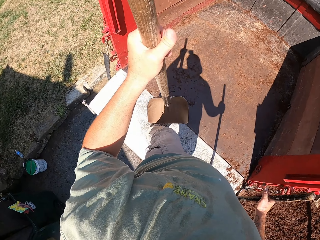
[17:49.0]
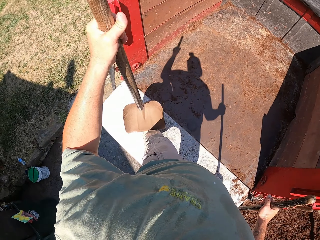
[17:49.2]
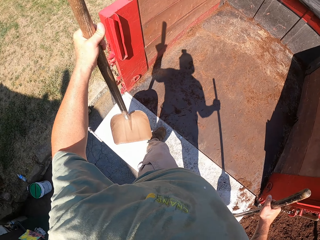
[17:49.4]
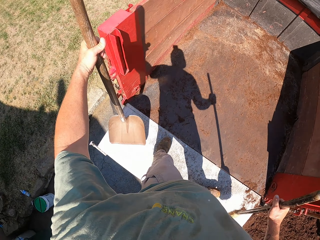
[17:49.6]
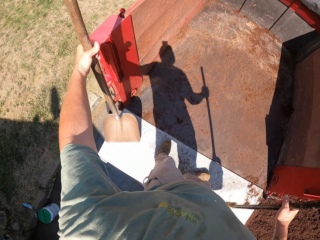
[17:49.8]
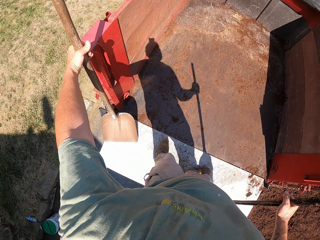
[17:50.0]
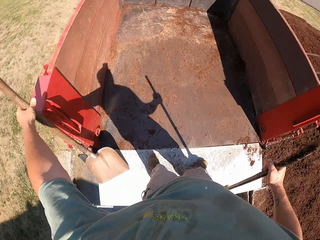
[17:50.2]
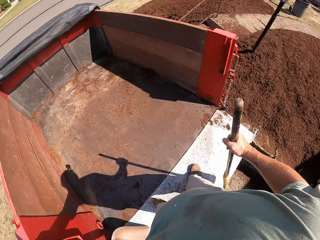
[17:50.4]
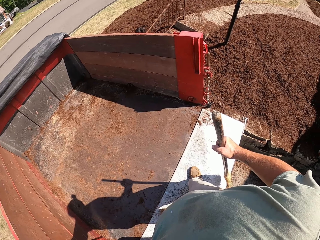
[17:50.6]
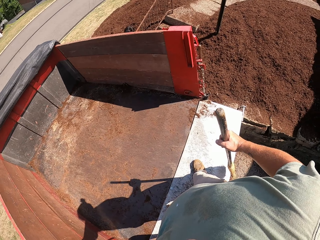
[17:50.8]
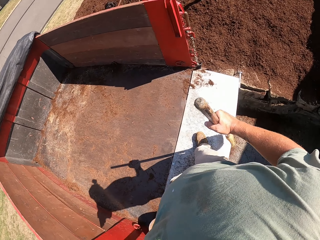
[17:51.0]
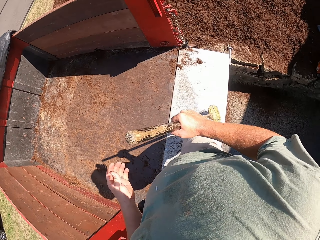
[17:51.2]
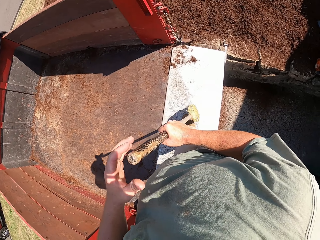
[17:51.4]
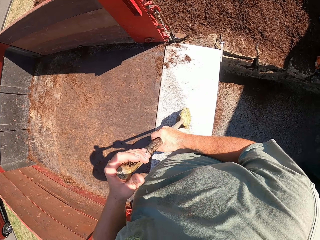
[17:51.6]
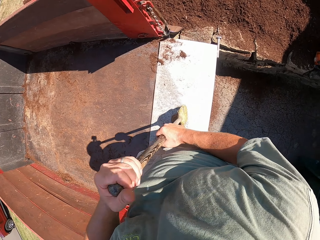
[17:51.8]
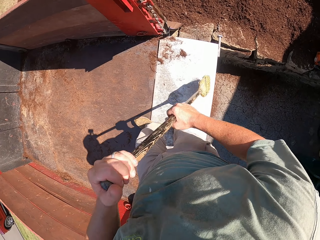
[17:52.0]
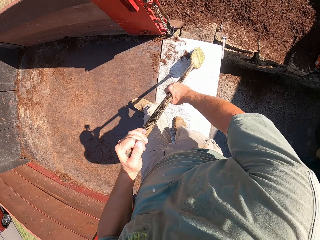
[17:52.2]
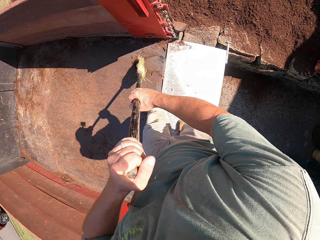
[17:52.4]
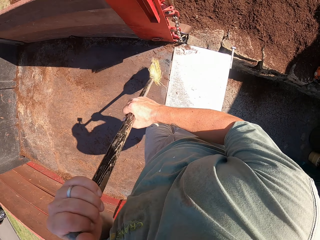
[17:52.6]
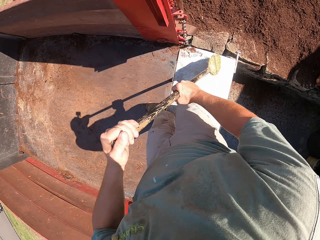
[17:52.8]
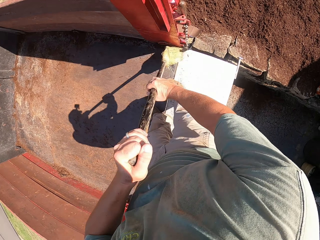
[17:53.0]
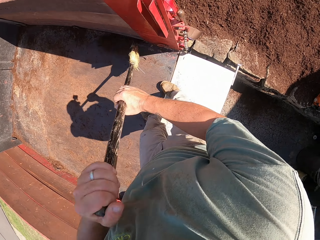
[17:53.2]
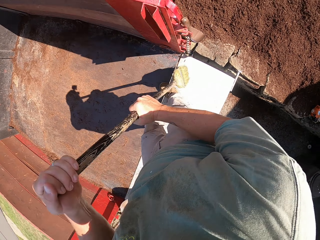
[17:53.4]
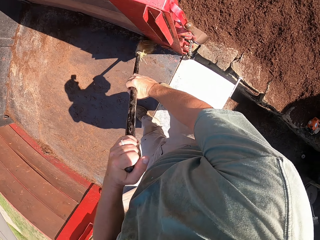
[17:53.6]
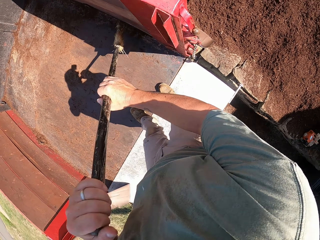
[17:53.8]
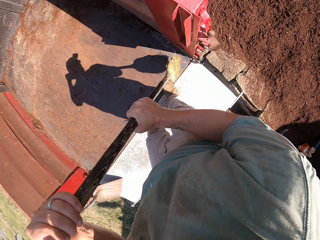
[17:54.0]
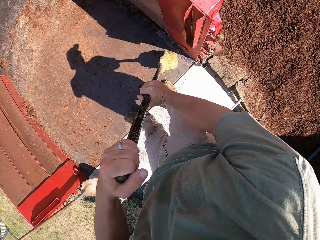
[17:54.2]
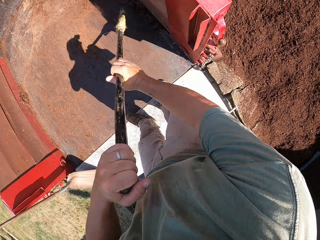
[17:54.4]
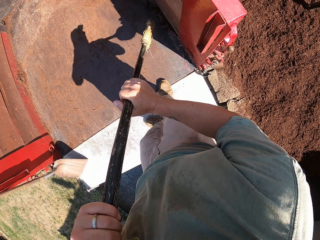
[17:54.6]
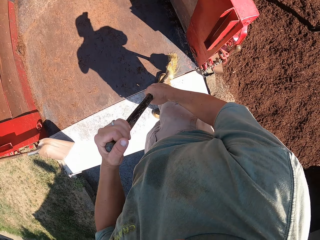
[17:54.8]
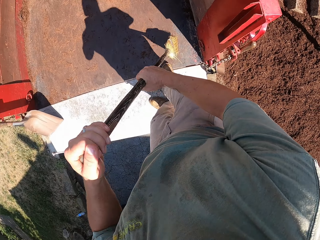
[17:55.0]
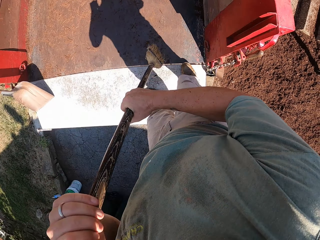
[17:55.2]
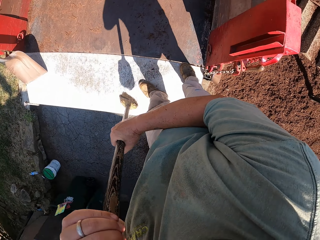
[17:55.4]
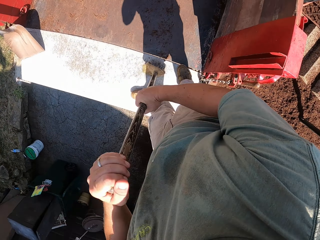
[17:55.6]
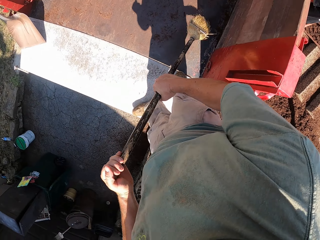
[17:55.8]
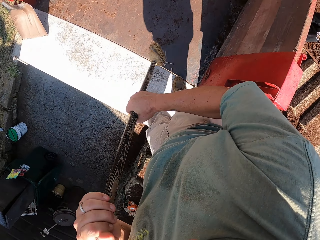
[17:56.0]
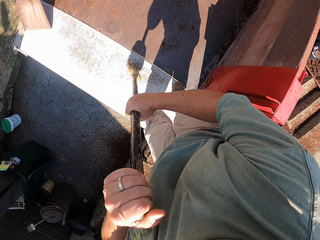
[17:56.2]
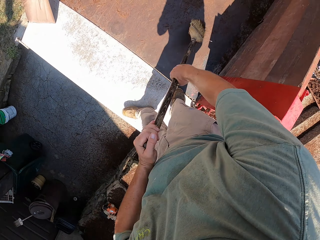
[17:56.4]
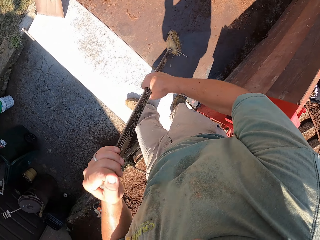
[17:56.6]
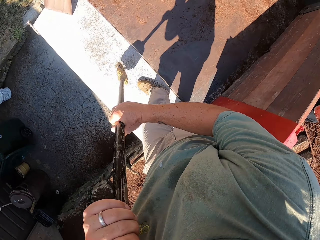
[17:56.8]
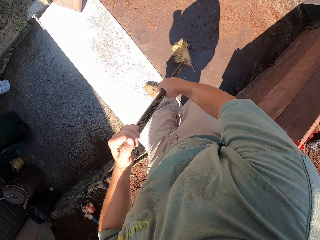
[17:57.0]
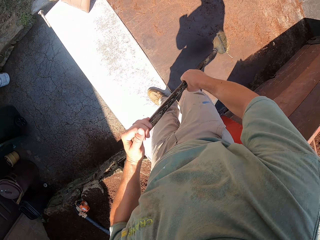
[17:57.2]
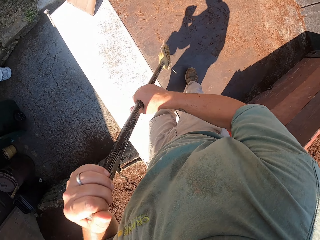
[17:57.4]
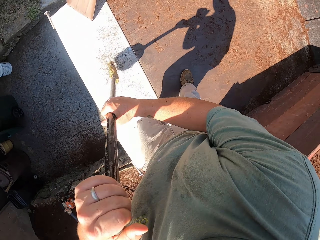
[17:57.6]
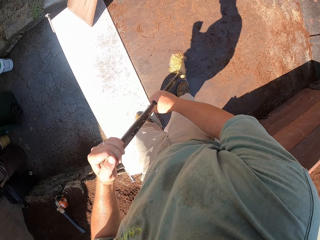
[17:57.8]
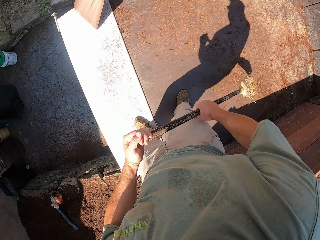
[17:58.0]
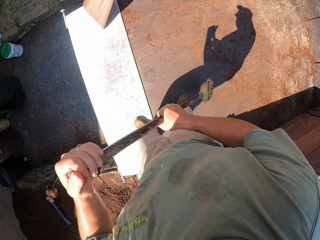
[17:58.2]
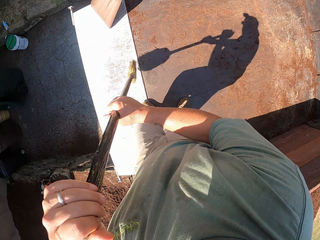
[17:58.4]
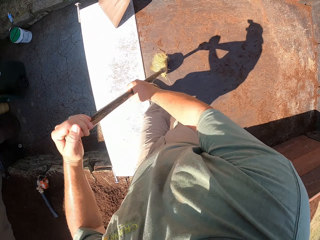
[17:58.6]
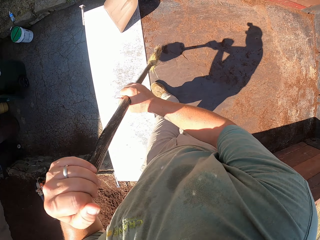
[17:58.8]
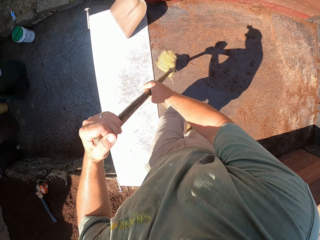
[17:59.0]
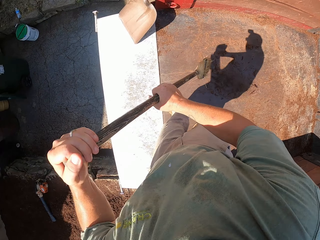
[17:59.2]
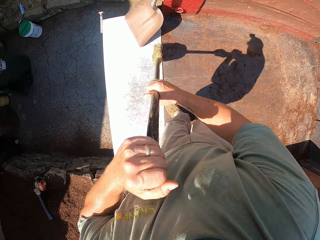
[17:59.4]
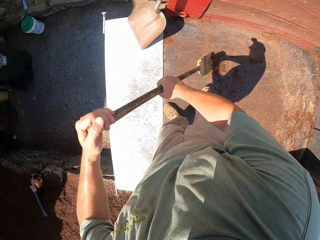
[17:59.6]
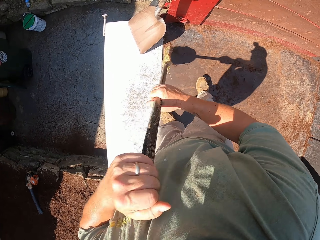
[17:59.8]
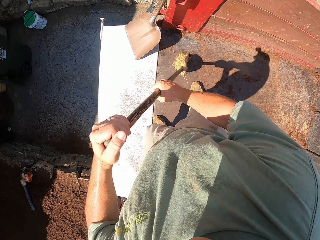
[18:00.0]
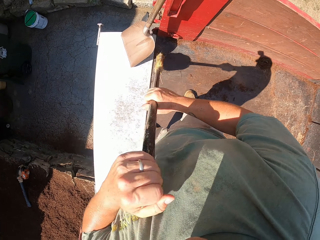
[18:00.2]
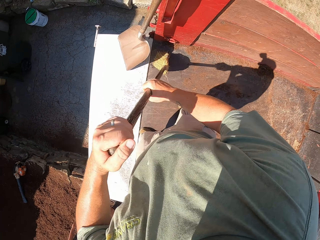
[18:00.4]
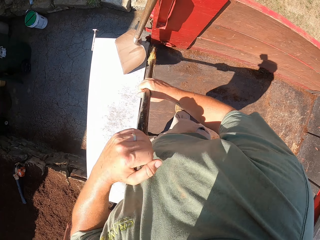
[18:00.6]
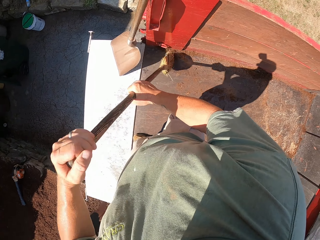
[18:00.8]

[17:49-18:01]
The camera wearer moves the shovel to the other side of the vehicle. They sweep off the loose soil with a broom.

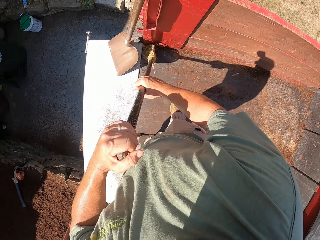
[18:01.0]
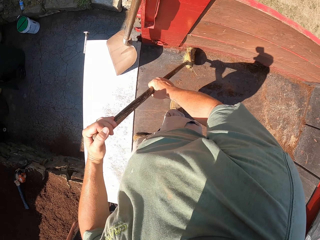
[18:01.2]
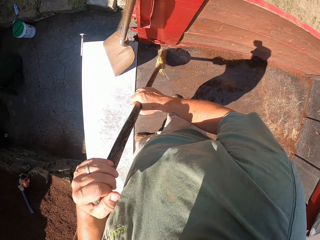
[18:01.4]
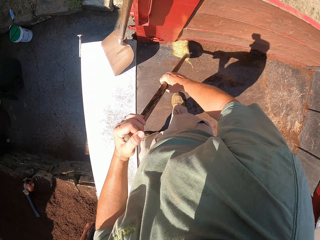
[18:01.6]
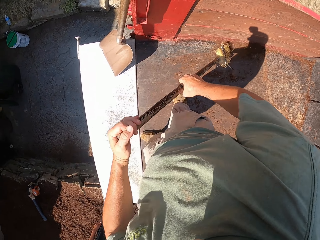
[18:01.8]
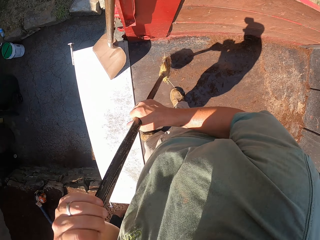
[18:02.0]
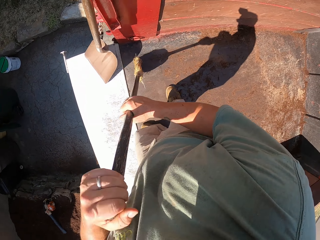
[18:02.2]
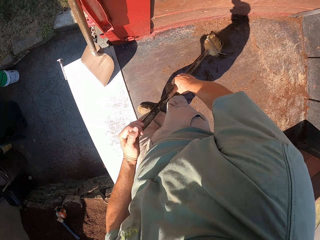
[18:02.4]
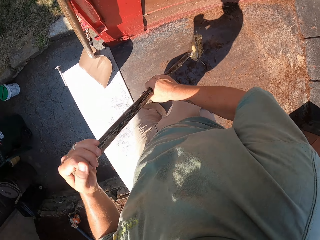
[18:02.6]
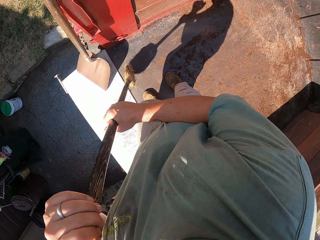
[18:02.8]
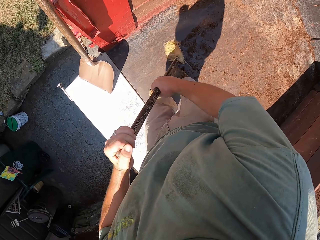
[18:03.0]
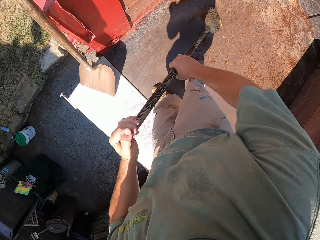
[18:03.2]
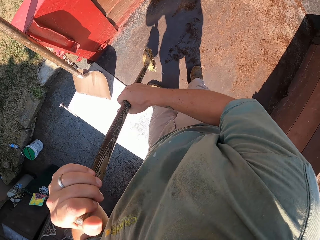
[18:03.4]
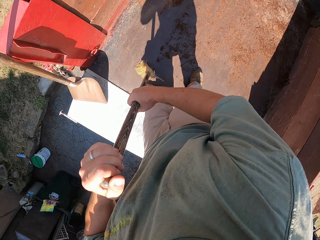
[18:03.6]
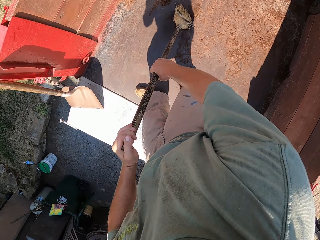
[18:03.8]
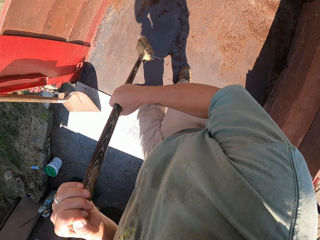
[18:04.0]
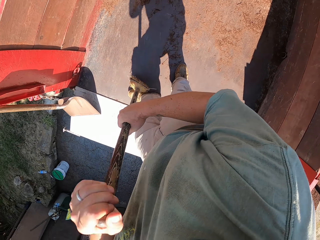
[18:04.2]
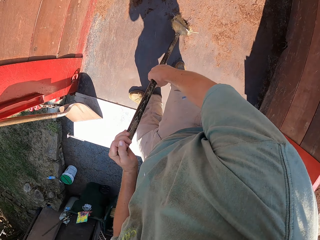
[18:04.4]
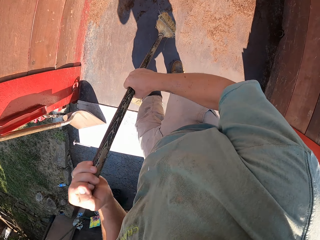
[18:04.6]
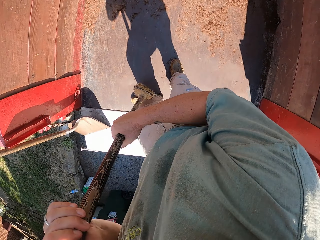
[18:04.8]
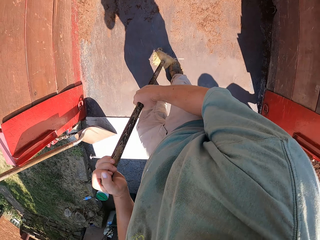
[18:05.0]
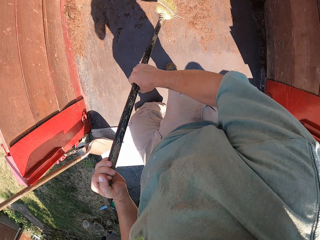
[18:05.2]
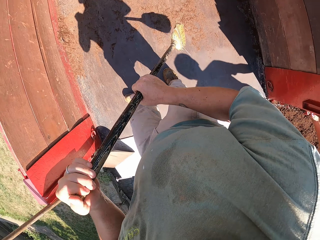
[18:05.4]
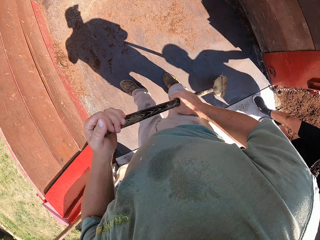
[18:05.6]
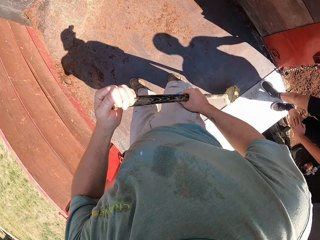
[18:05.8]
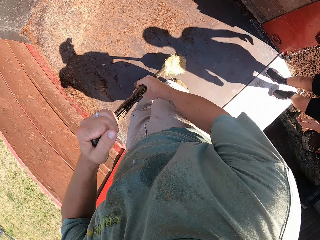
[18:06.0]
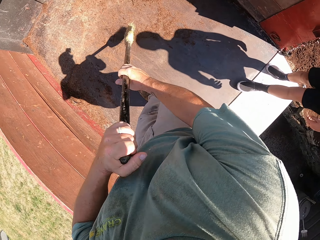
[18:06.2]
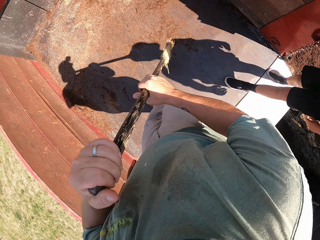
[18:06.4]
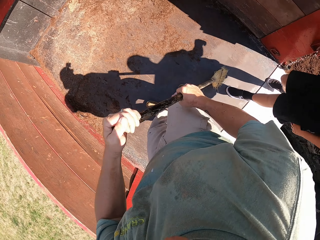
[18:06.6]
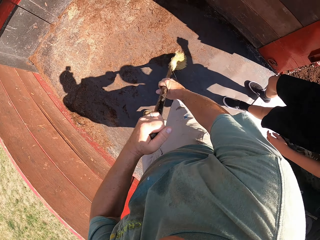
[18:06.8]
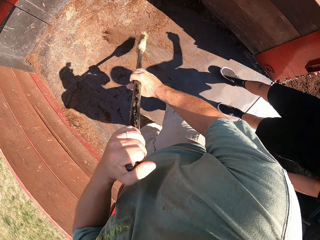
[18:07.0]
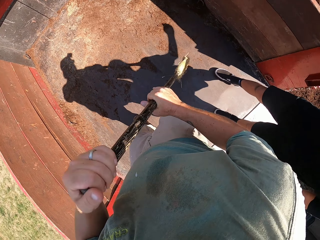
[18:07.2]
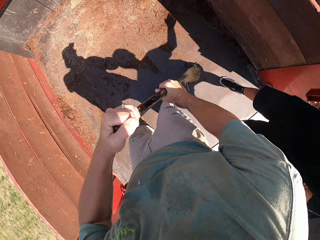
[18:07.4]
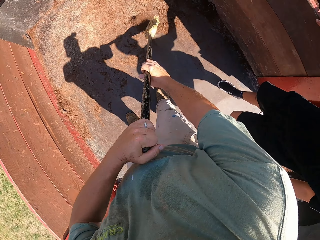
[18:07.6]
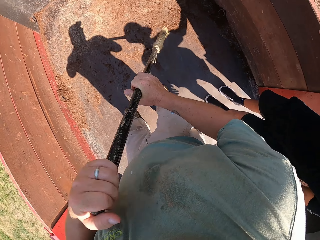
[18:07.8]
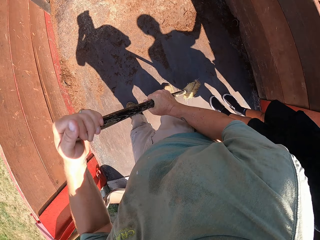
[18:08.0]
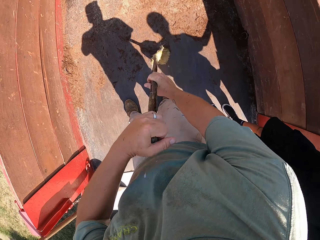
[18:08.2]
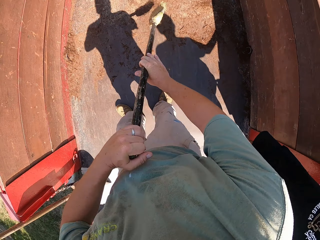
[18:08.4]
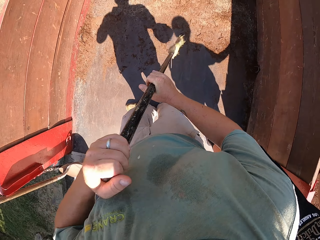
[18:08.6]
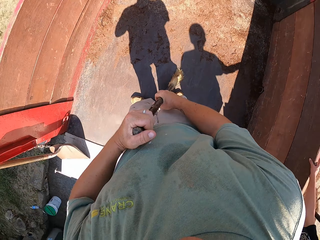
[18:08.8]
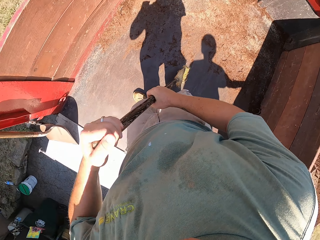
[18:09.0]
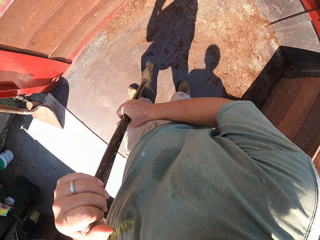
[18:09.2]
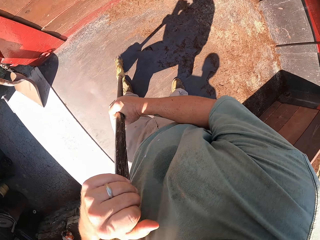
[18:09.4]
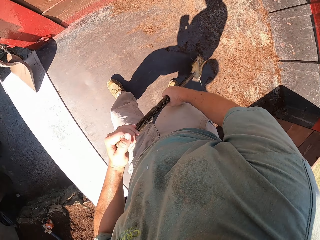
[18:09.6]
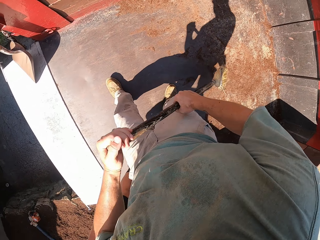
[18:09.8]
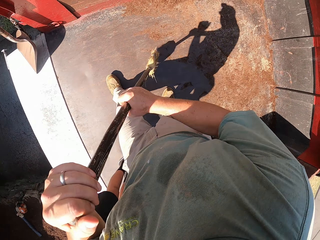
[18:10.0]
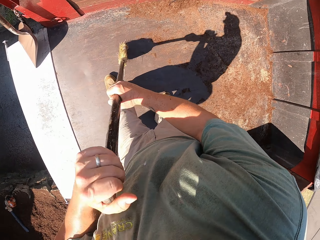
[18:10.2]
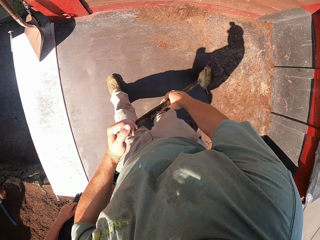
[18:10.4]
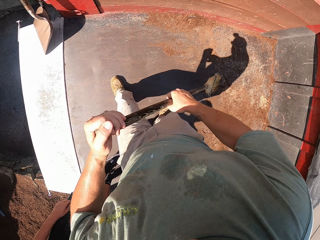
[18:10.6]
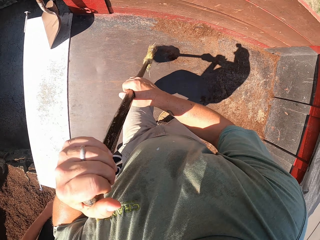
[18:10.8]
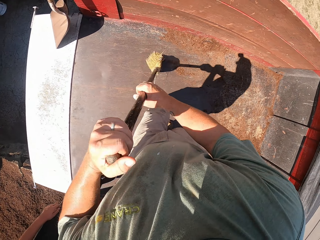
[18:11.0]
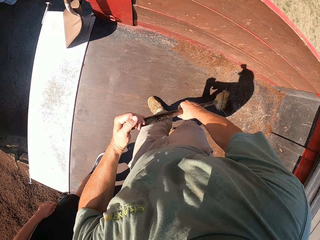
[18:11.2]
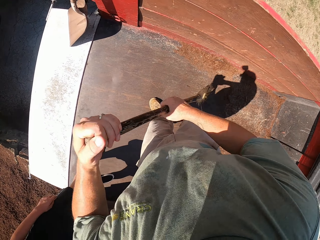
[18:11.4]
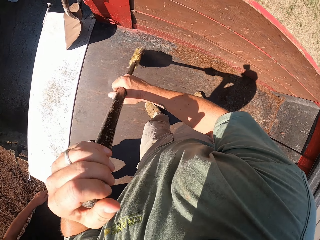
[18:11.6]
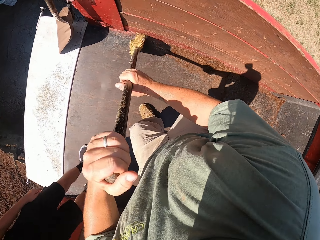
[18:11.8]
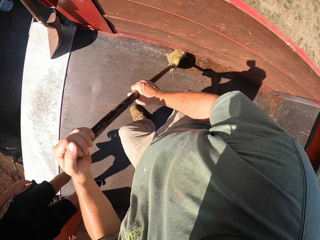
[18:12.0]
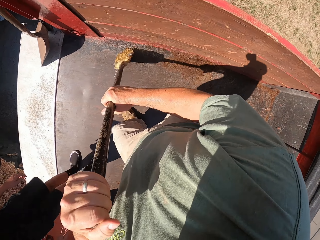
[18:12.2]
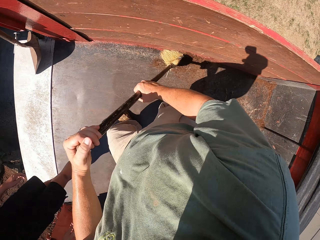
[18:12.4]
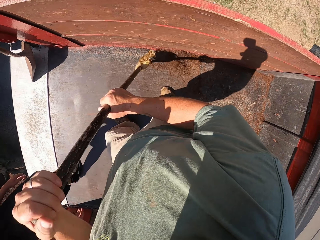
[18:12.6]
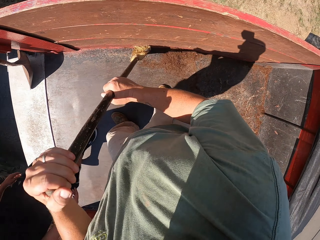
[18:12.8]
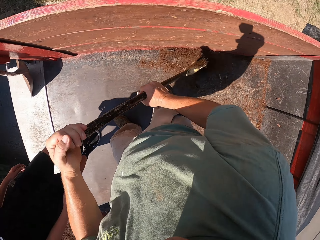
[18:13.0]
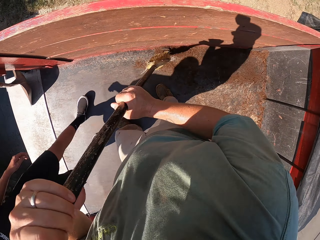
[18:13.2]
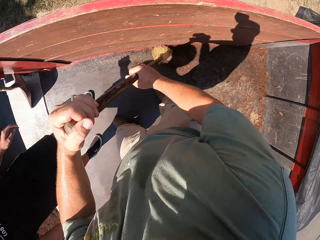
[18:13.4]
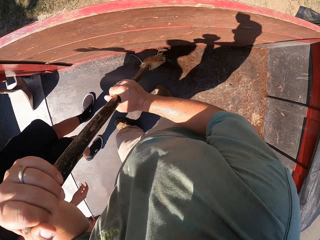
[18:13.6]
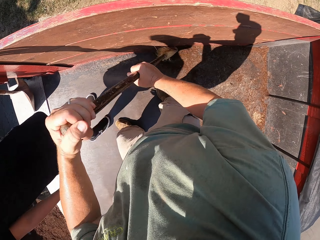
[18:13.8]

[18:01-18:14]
A man walks to the truck.
